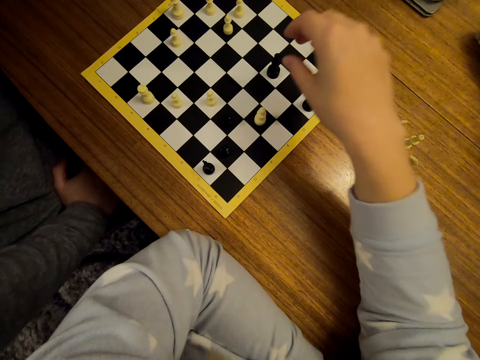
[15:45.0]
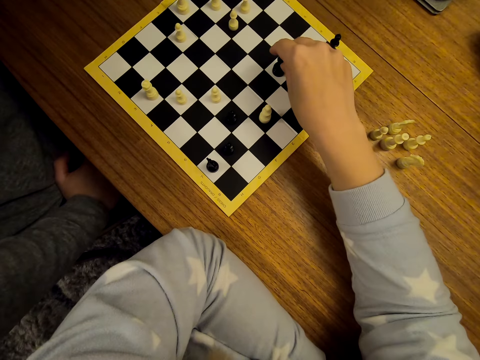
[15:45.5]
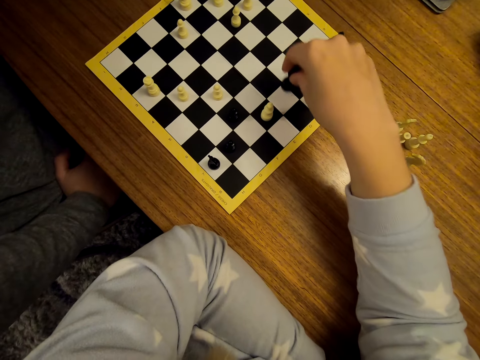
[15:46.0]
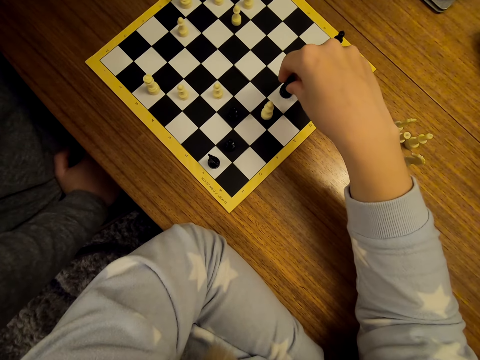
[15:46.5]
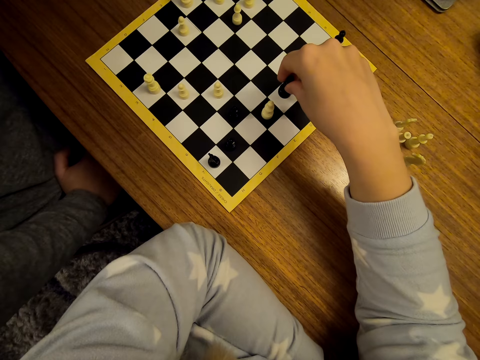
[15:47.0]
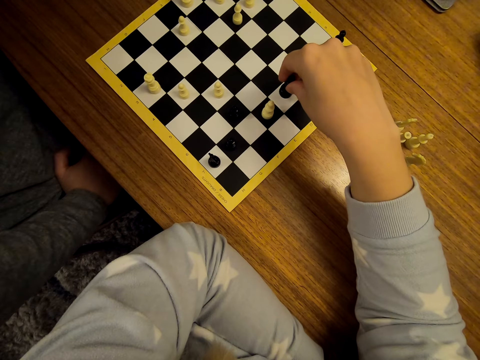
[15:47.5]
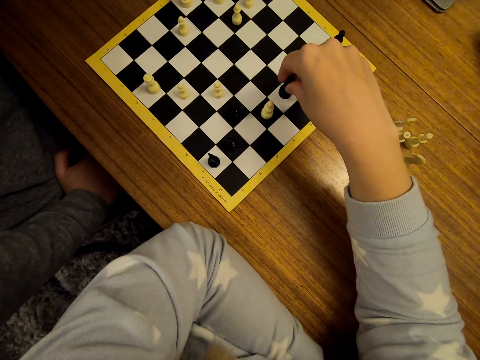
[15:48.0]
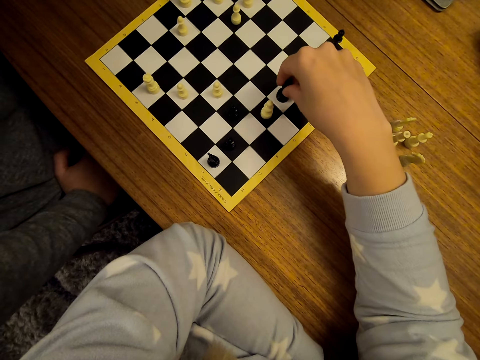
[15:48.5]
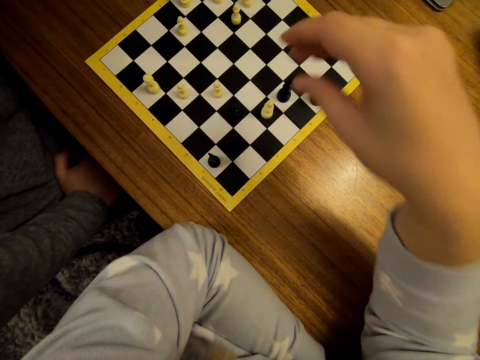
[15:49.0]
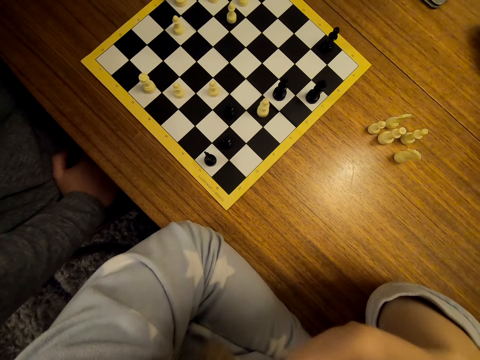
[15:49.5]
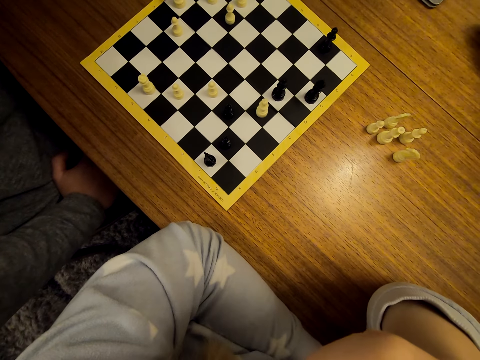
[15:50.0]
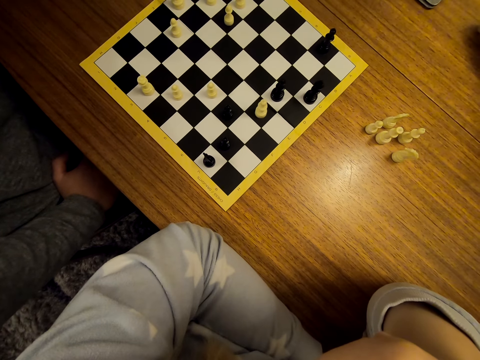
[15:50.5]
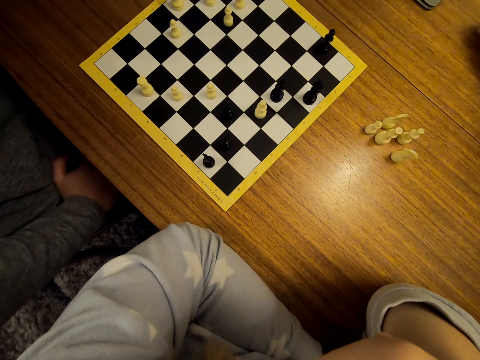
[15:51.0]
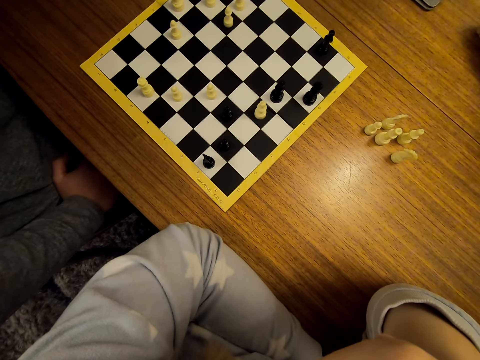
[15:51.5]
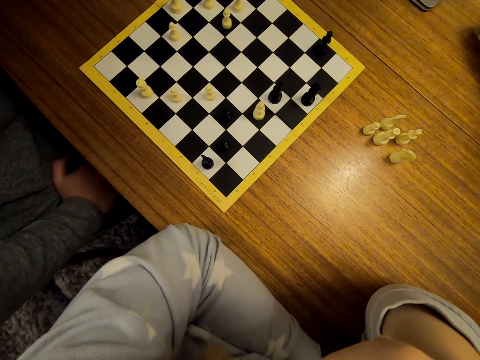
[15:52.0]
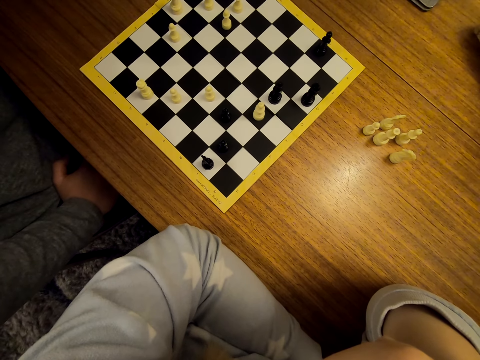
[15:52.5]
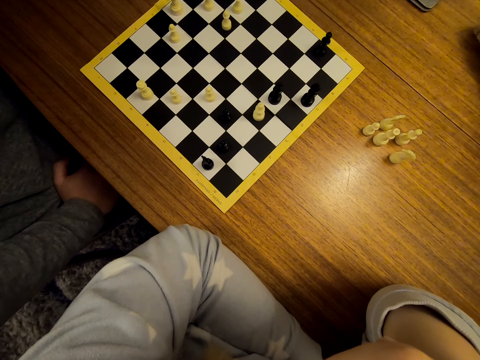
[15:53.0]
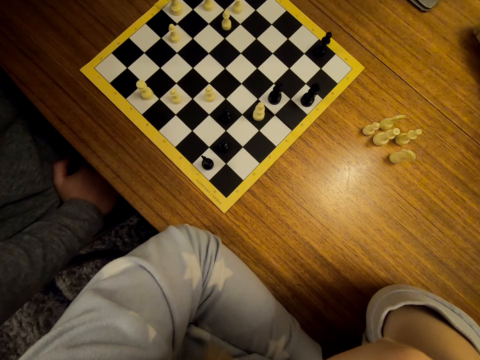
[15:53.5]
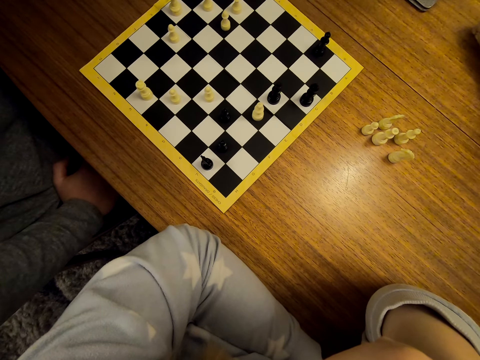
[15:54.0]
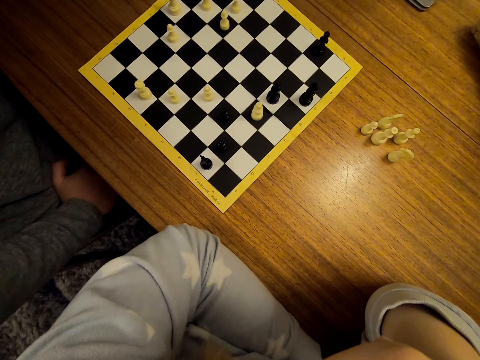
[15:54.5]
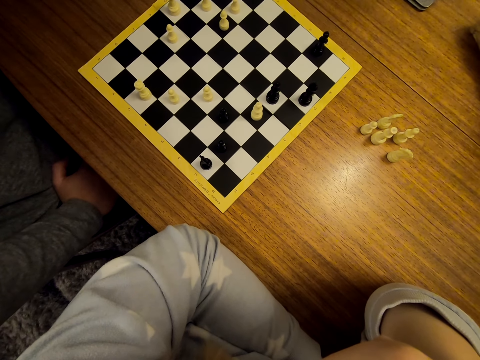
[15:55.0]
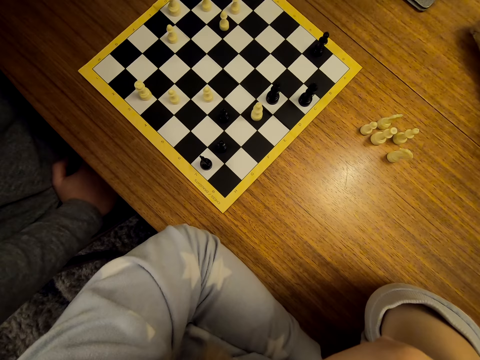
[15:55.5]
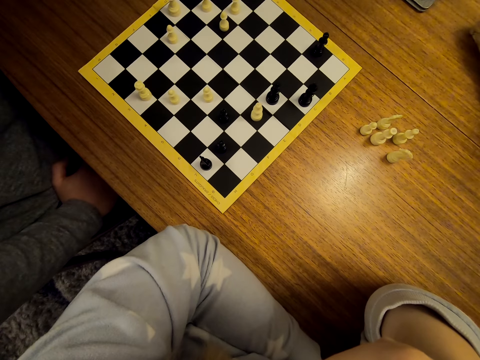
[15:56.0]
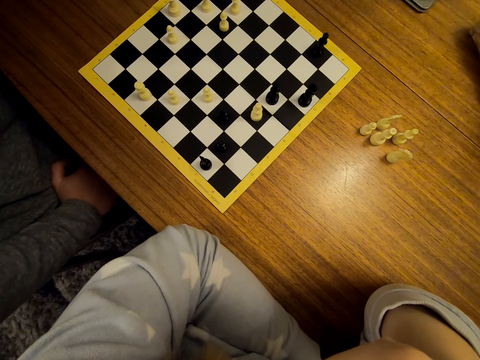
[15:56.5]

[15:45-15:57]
A man stares at the chess. The camera wearer moves the pawns on the chess board. They stare at the chess.

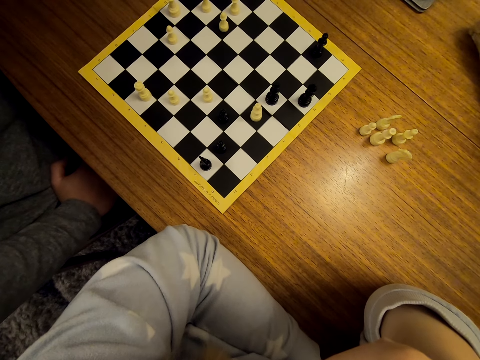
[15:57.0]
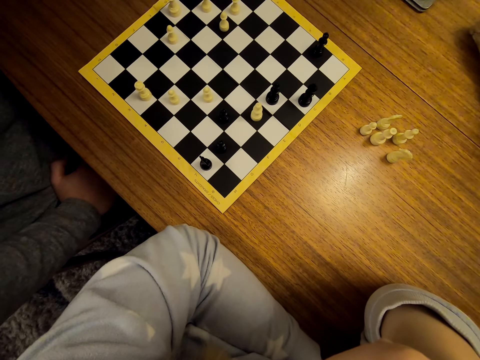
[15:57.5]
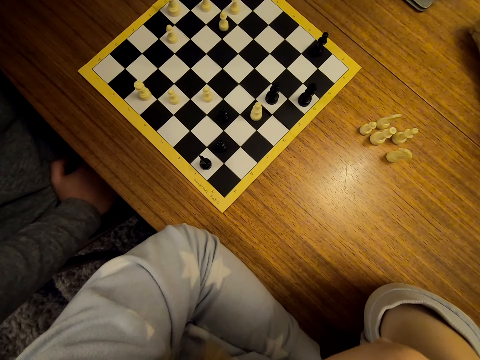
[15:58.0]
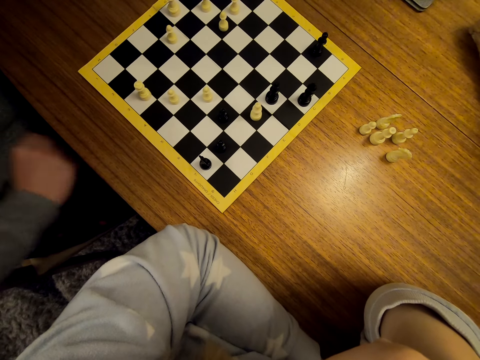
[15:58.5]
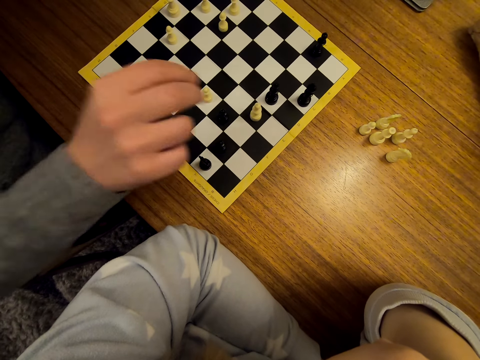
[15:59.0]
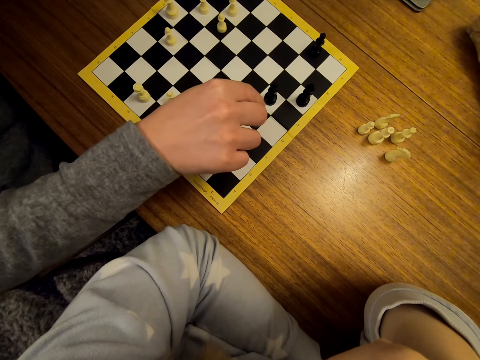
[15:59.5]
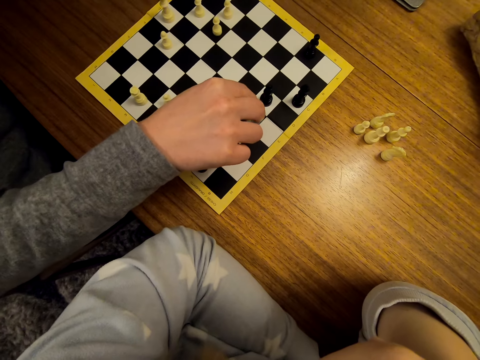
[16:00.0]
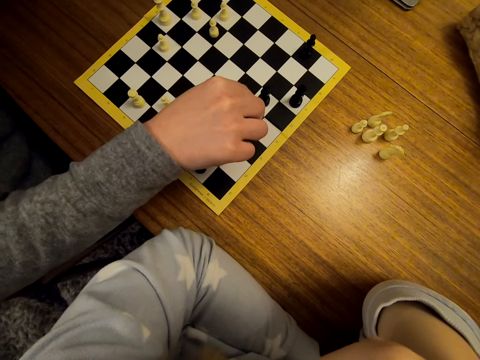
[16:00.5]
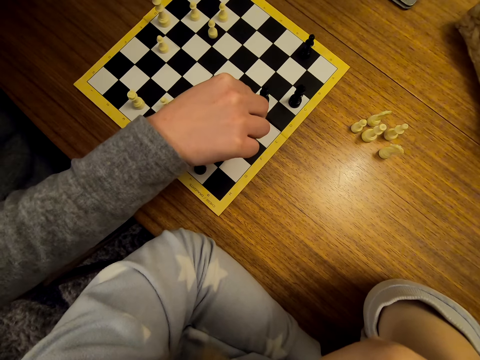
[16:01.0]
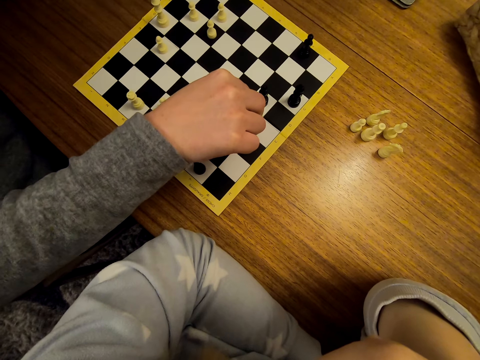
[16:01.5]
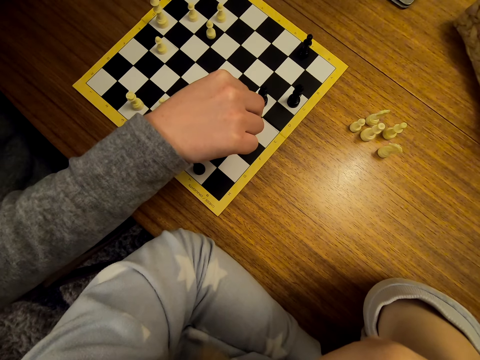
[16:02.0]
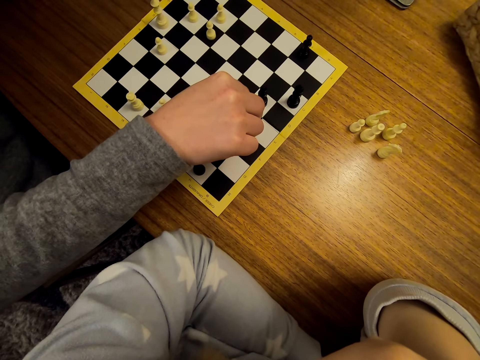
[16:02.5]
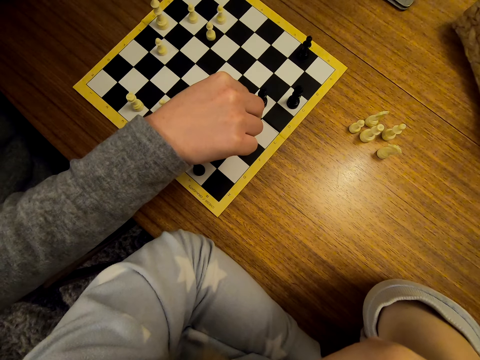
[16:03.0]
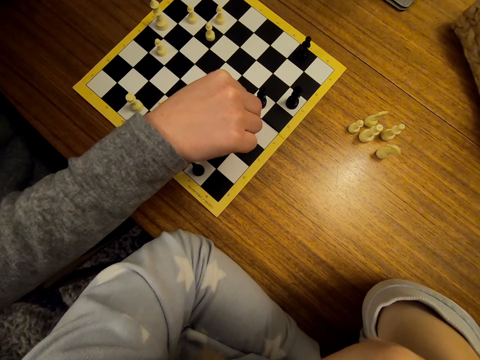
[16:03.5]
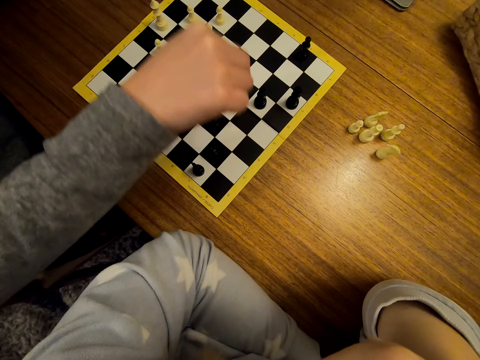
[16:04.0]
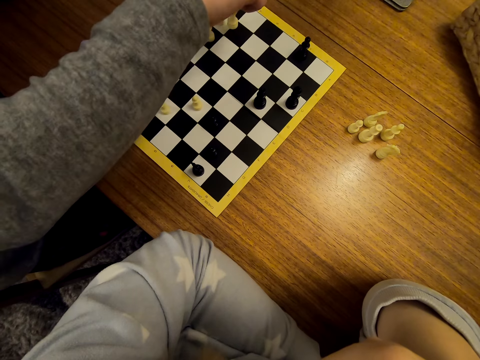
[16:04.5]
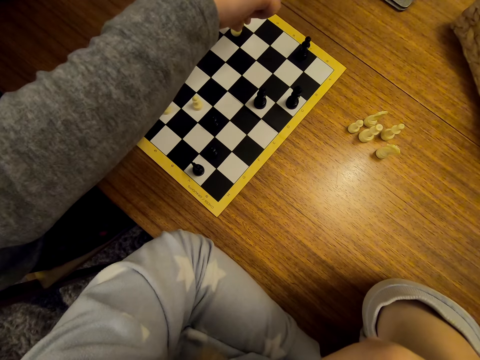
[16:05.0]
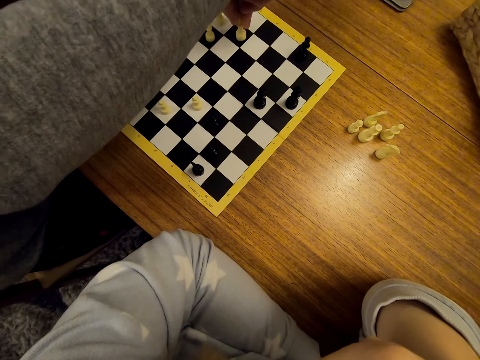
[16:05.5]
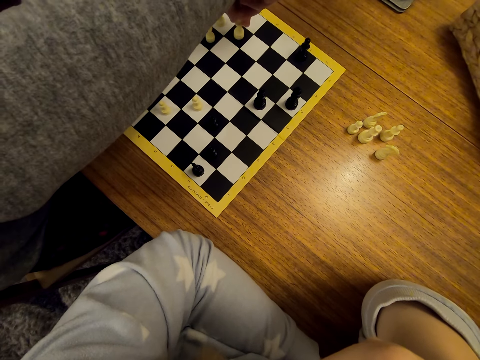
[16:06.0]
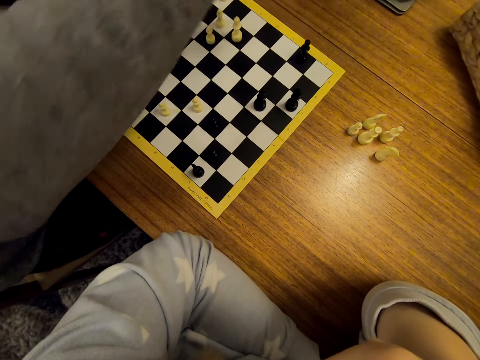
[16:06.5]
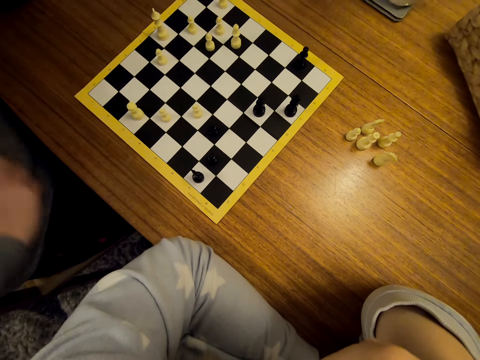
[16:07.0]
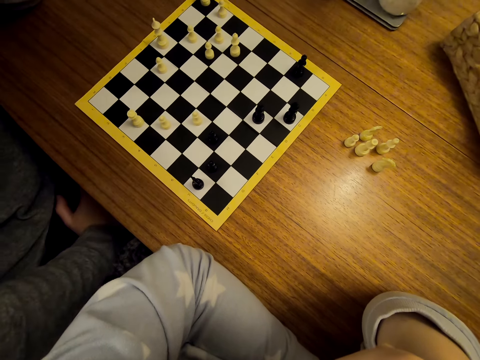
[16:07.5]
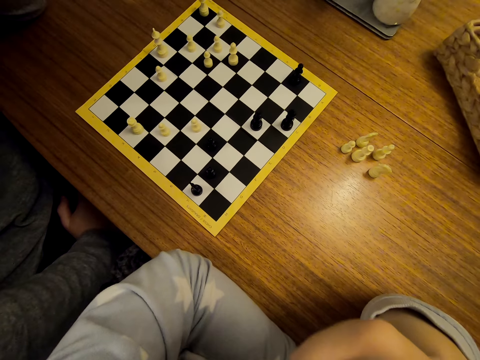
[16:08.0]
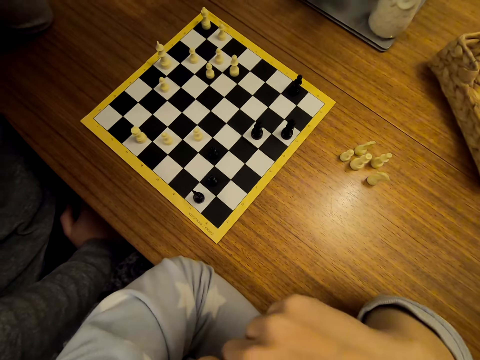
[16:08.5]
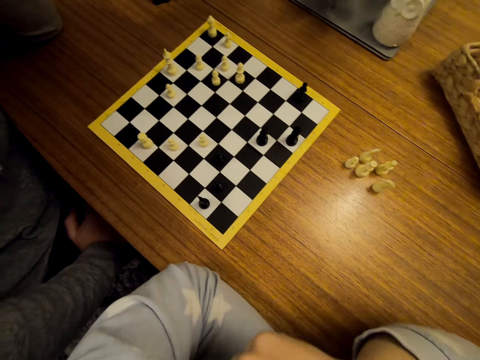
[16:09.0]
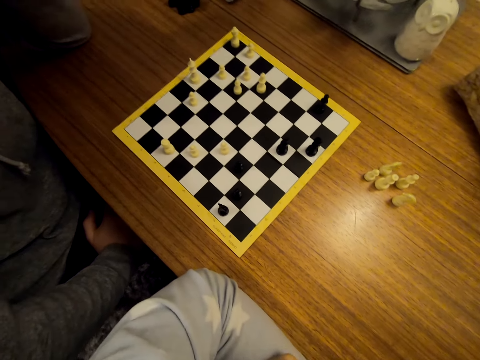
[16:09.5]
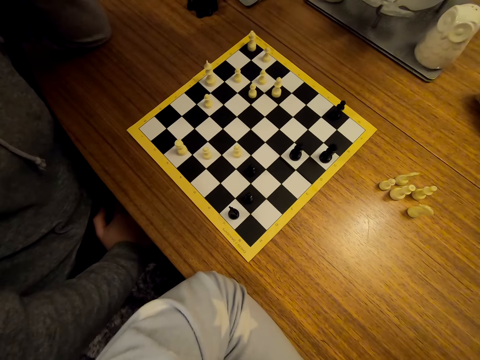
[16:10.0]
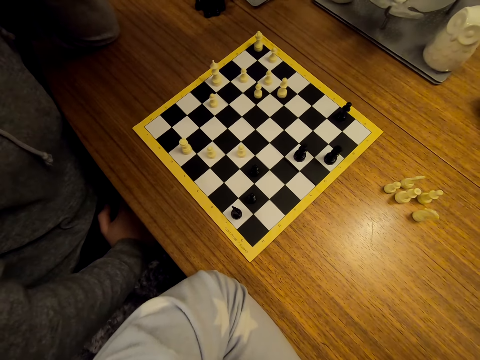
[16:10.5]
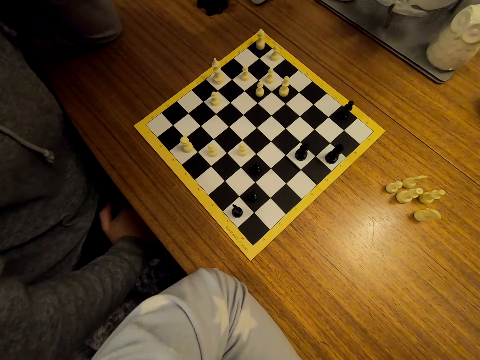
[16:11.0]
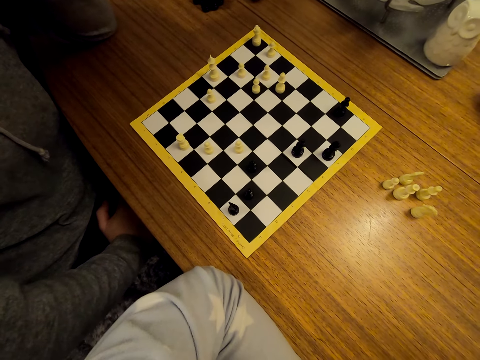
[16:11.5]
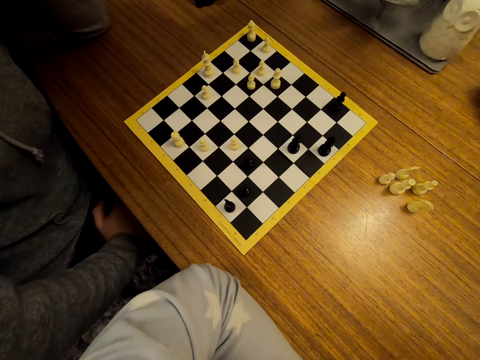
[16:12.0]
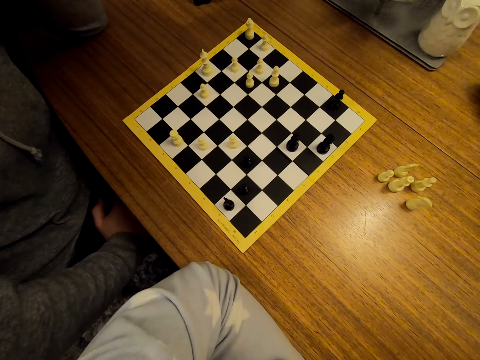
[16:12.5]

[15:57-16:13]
A man moves the pawns on the chess board. The man stares at the chess.
